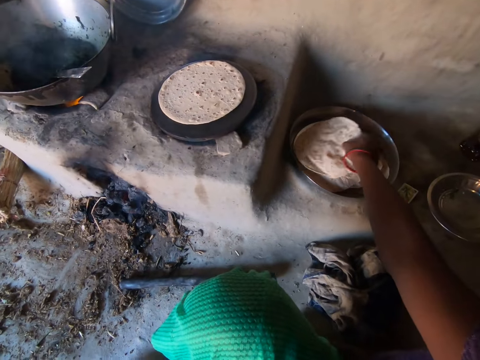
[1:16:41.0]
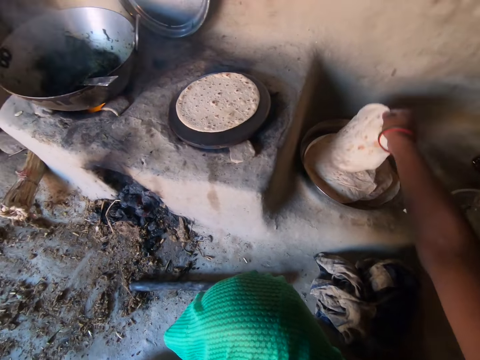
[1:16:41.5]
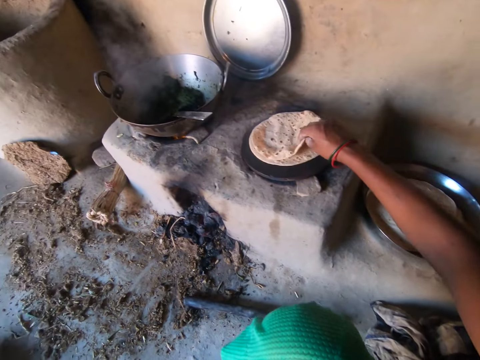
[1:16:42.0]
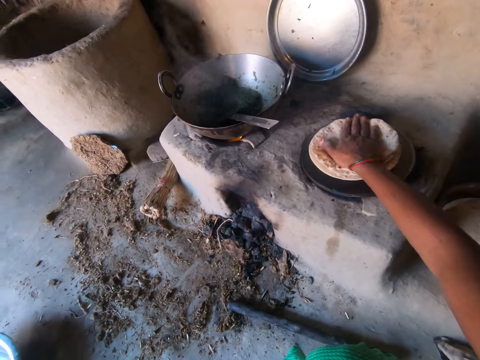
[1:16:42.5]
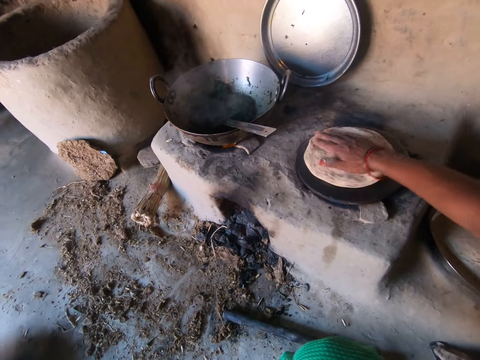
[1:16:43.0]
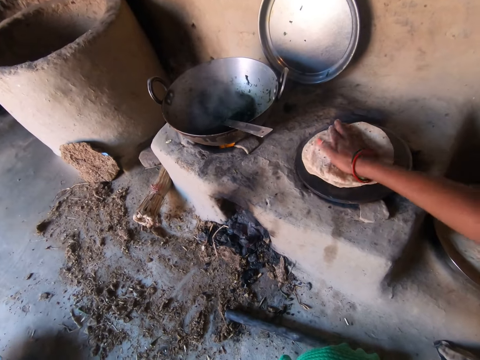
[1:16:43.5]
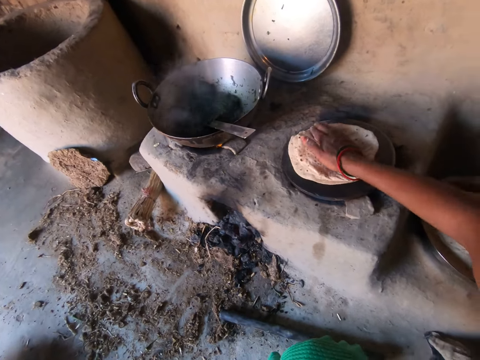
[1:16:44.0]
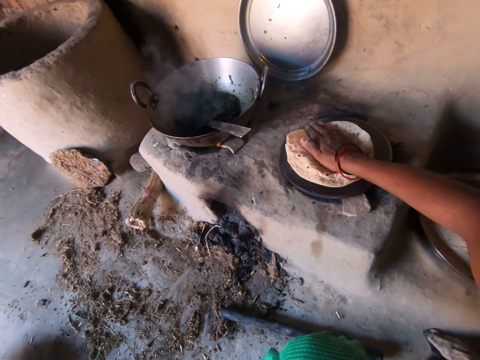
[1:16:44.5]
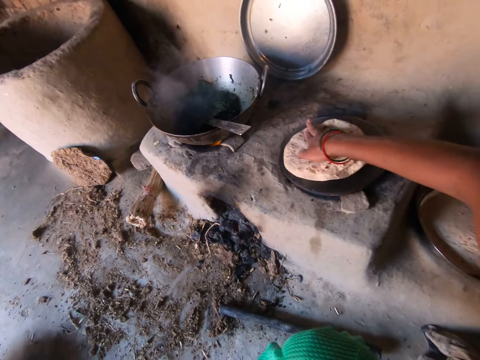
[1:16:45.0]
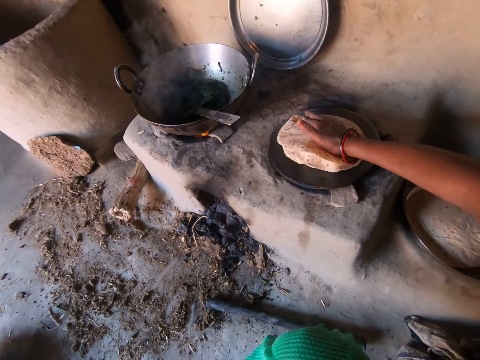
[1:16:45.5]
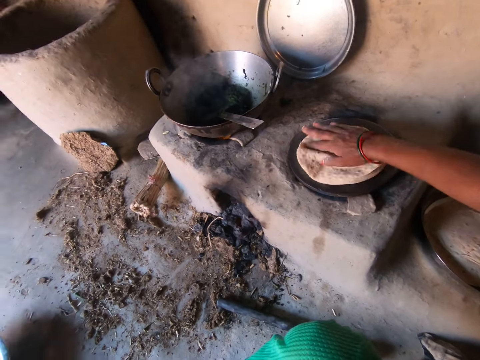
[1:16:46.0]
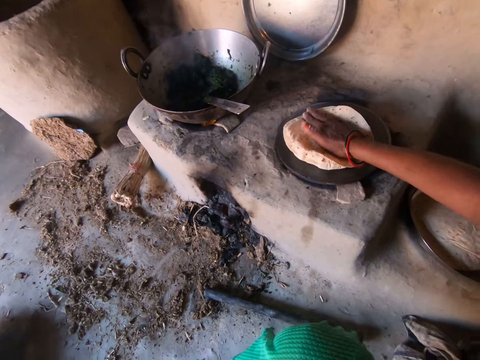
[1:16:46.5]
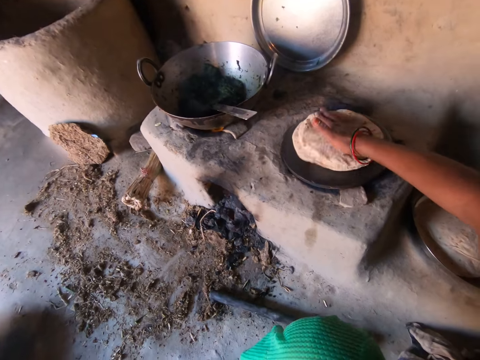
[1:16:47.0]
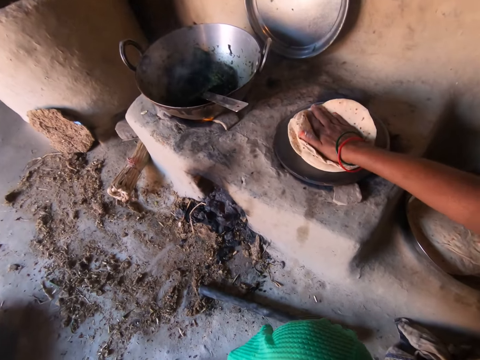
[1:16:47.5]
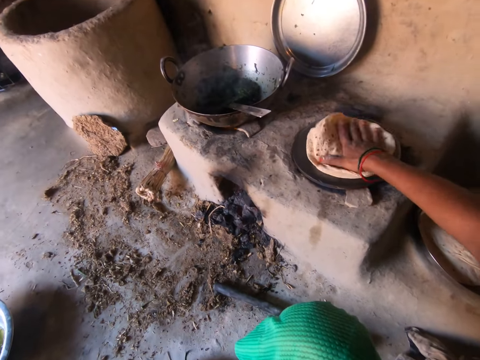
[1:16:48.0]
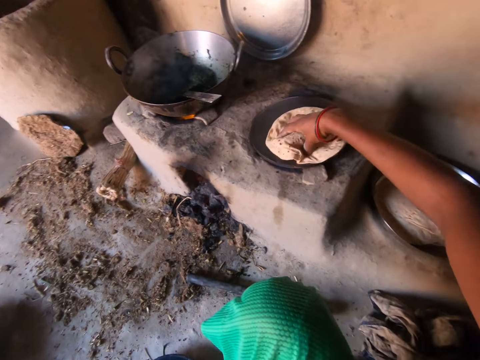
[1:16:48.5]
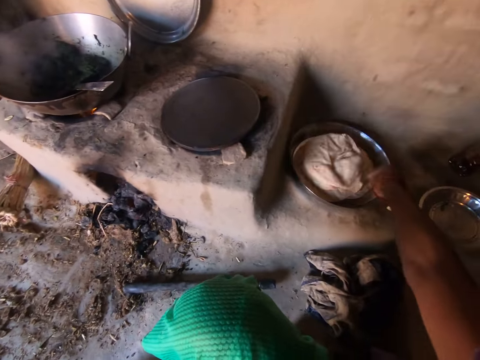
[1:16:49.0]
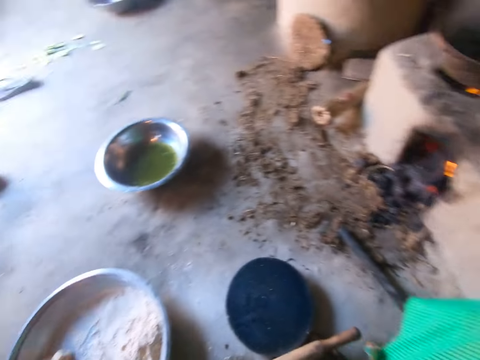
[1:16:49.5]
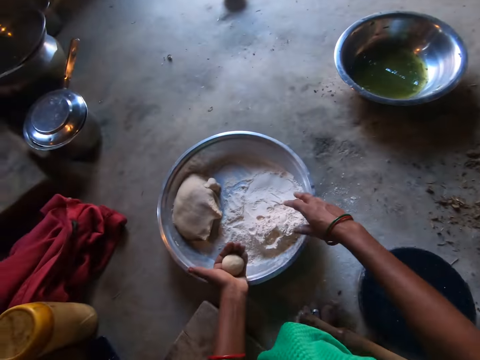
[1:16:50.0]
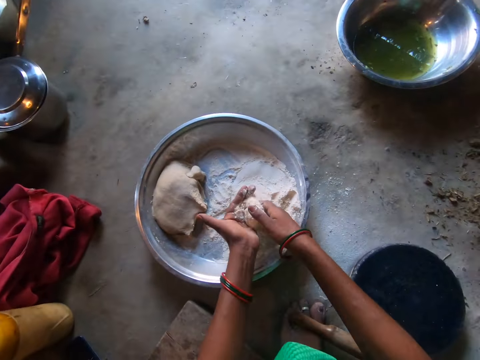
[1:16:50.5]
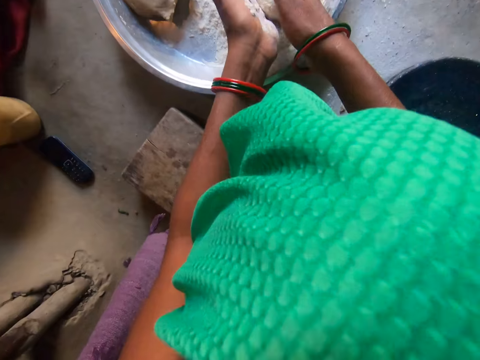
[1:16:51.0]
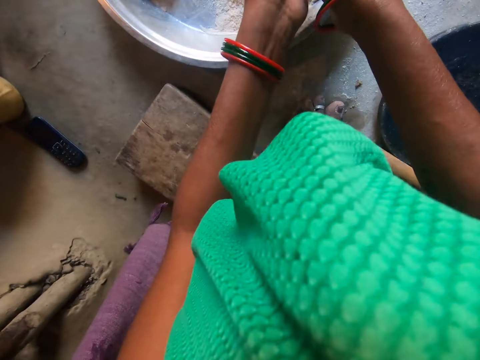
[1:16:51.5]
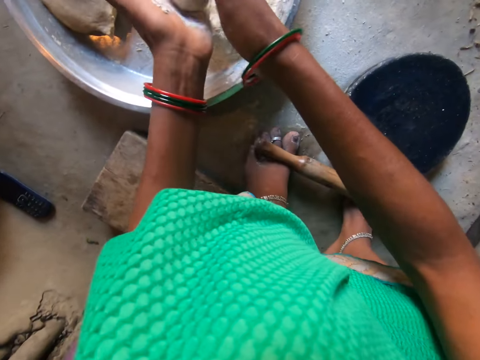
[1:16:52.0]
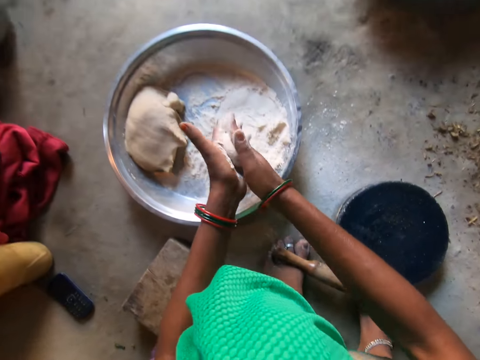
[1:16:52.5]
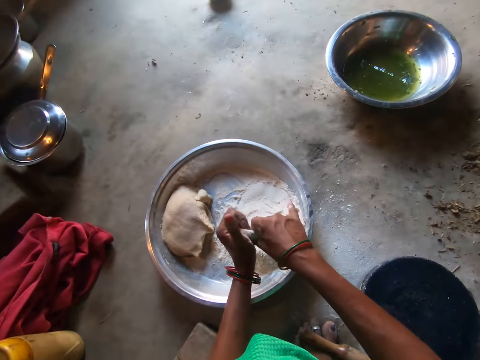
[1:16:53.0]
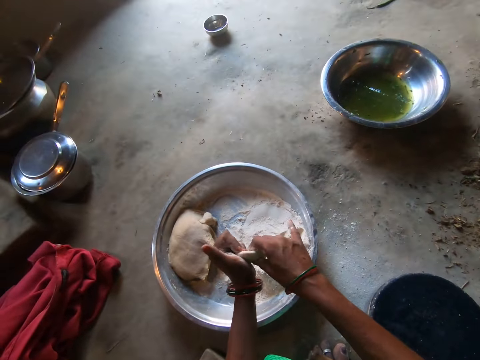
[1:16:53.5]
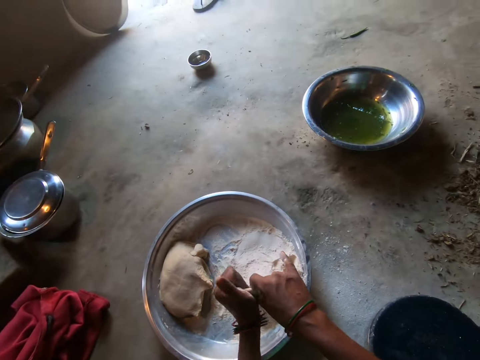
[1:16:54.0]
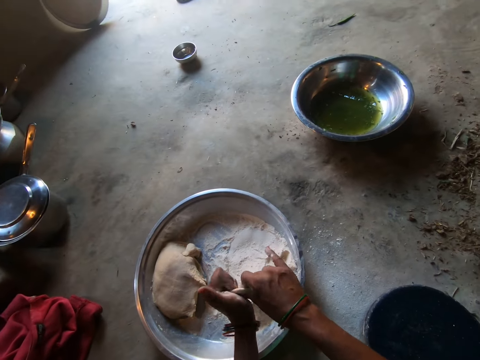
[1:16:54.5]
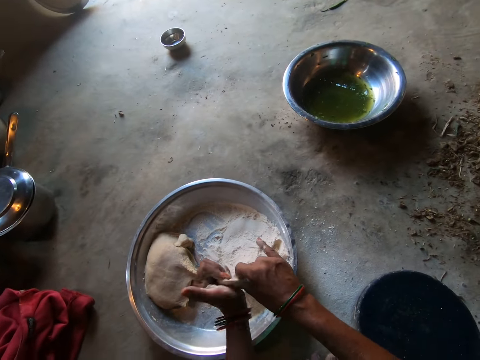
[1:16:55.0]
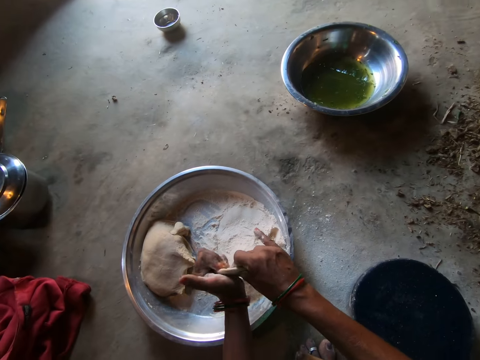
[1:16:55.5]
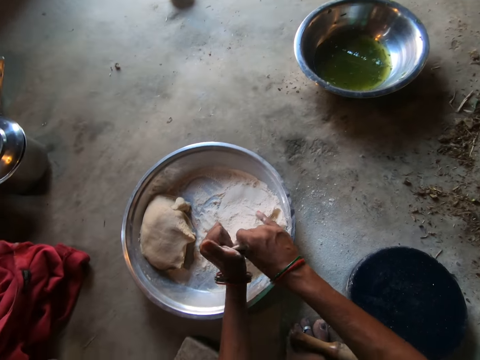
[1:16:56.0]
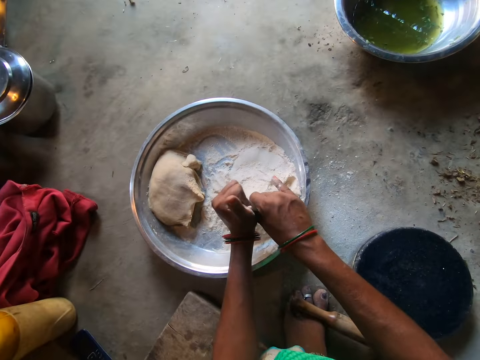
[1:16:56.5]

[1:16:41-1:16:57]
The camera wearer moves the flat bread from the tray to the griddle with her right hand. She turns the flat bread on the griddle with her right hand. She moves the flat breads from the griddle to the tray with her right hand. She sprinkles flour on the dough with her right hand. She shapes the dough with both hands. She rolls the dough round.

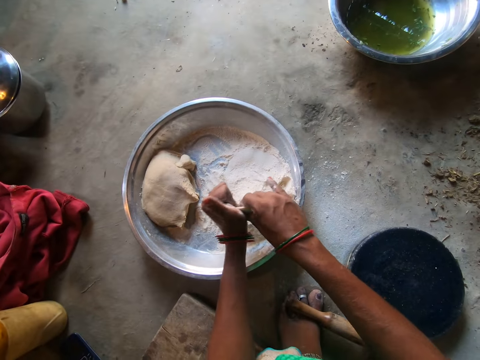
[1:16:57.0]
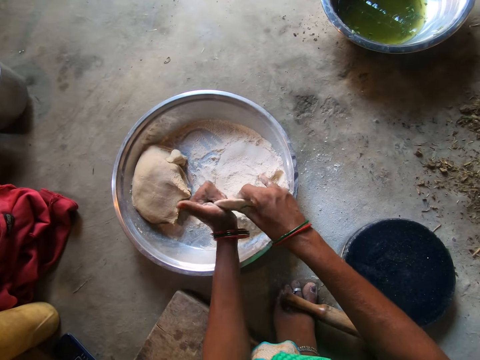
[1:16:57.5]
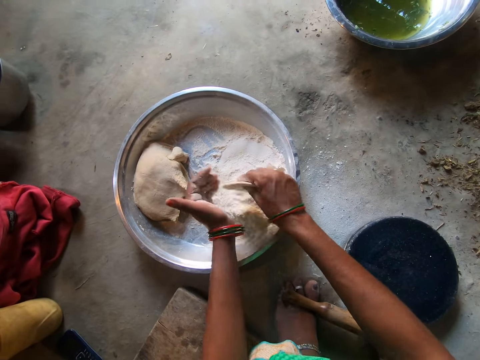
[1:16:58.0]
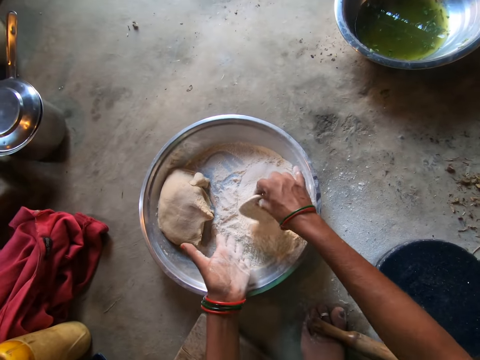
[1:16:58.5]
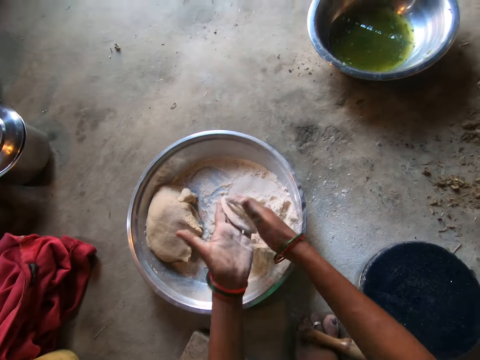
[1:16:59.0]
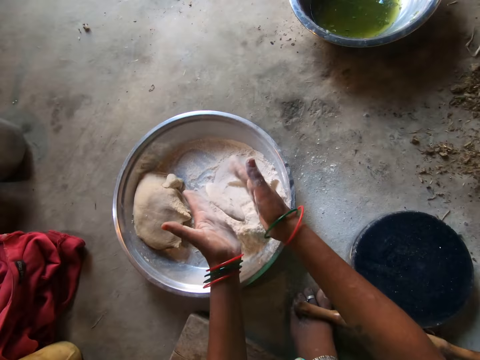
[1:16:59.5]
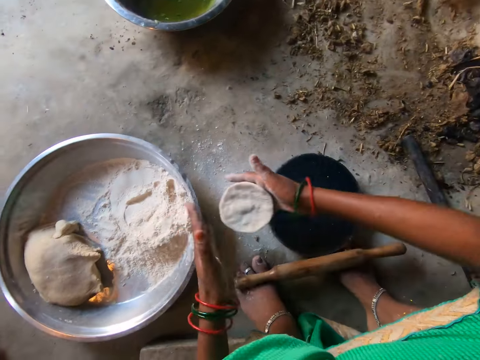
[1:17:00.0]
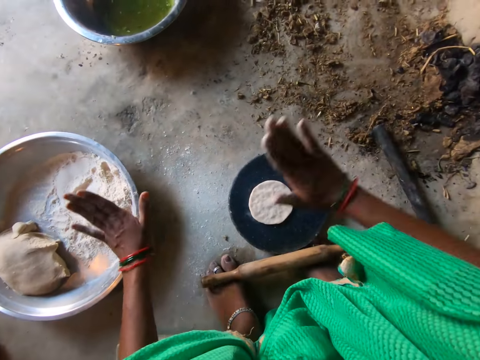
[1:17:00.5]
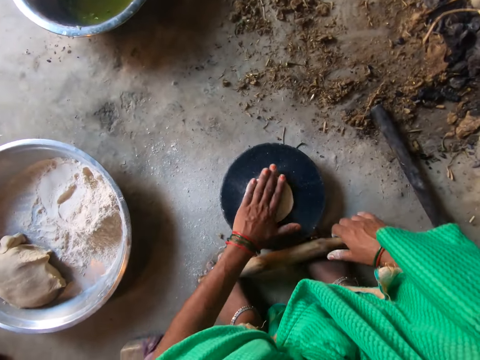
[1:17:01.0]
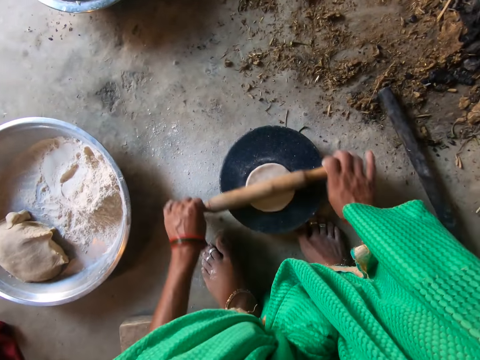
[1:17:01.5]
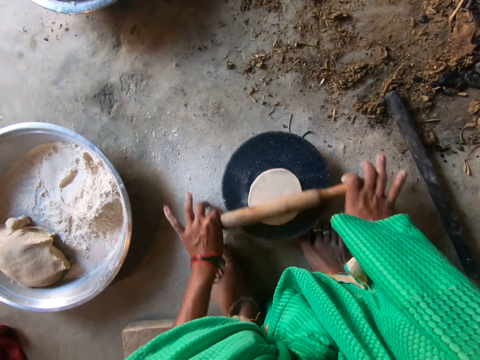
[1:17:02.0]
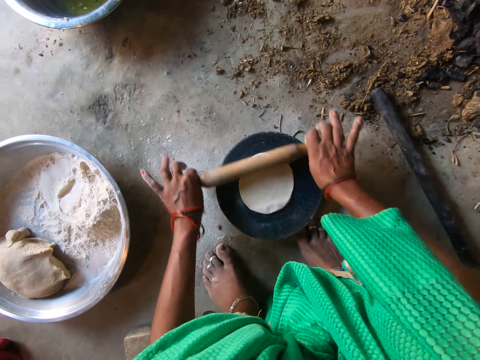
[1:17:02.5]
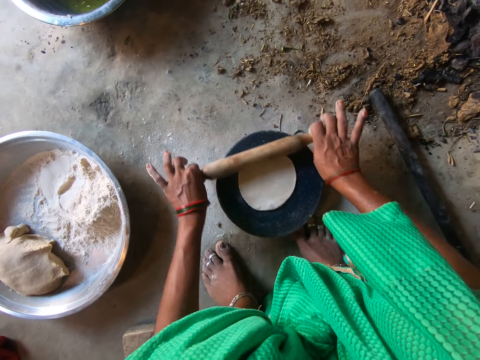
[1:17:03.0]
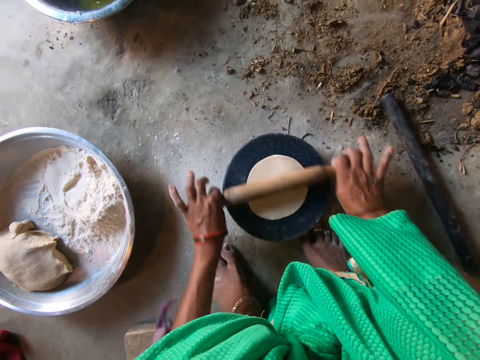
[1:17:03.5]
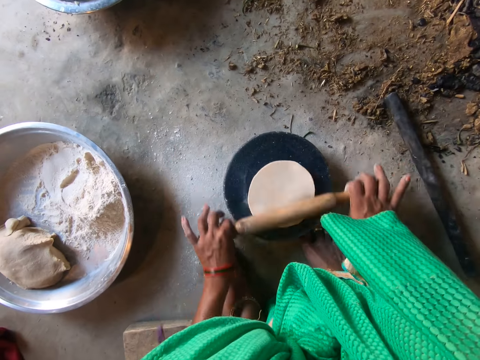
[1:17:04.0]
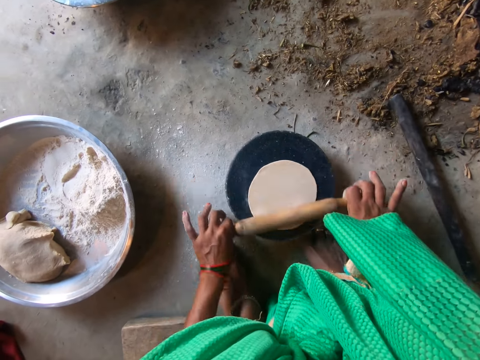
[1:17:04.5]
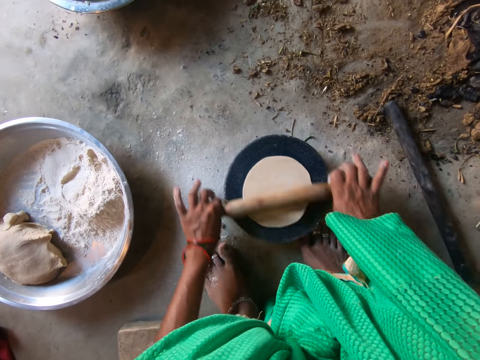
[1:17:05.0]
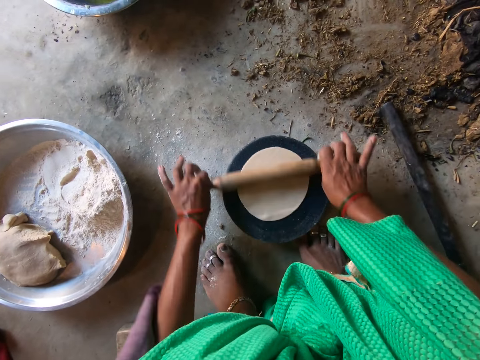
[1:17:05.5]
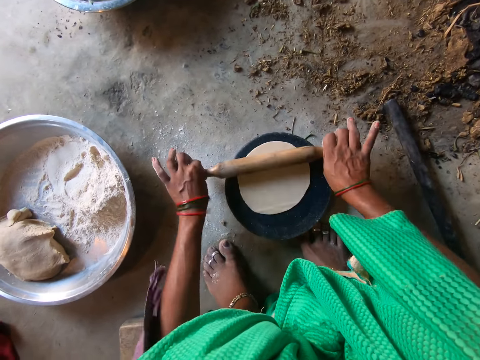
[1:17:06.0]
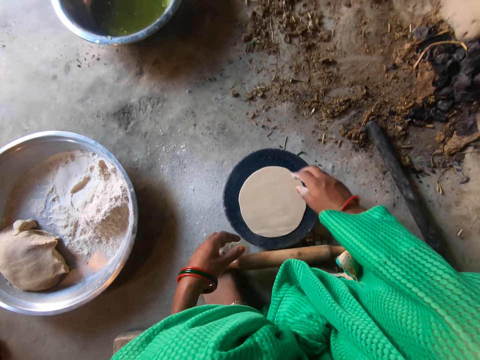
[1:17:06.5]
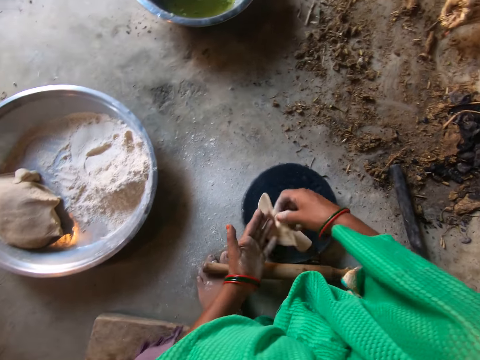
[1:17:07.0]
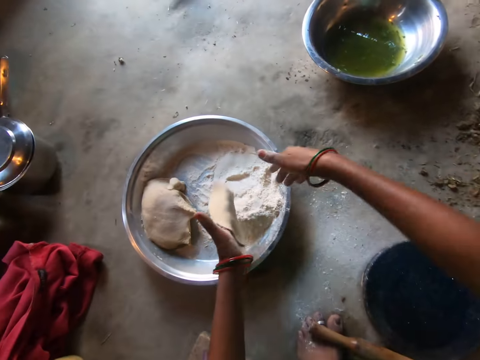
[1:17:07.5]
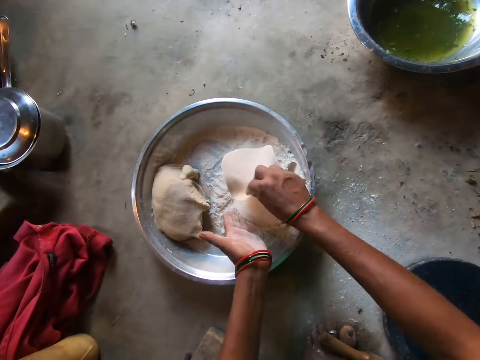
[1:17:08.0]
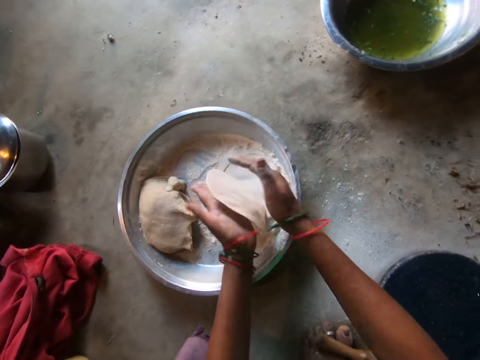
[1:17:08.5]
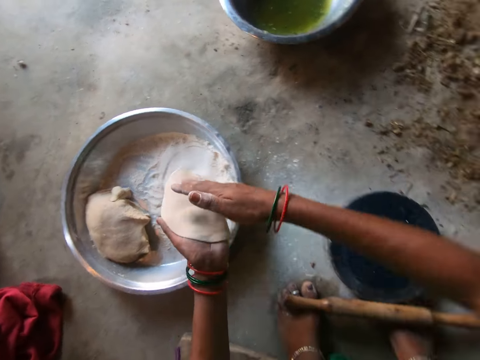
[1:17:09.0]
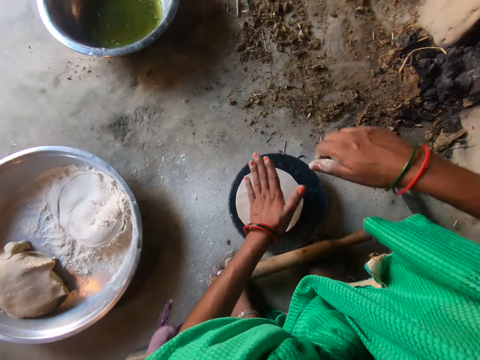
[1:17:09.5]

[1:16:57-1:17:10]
The camera wearer places the dough in the flour on the tray with her right hand. She dusts the flour from the dough with both hands. She kneads the dough. She puts the dough on the board with her right hand. She pats the dough with both hands. She flattens the dough on the board with the rolling pin in both hands. She takes the dough from the board with her right hand. She places the dough in the flour on the tray with her right hand. She dusts the flour from the dough with both hands. She puts the dough on the board with her left hand.
